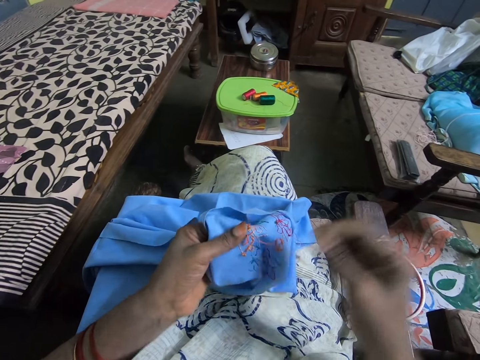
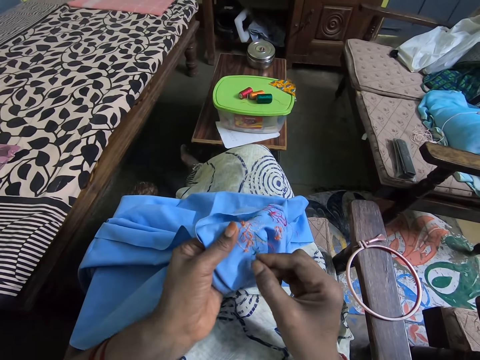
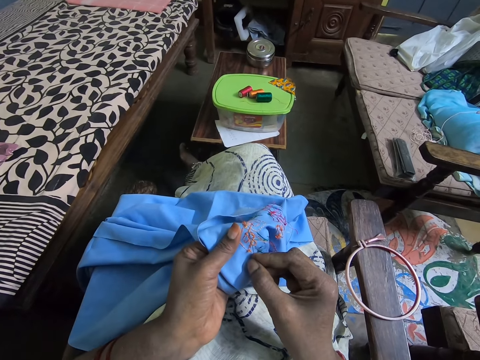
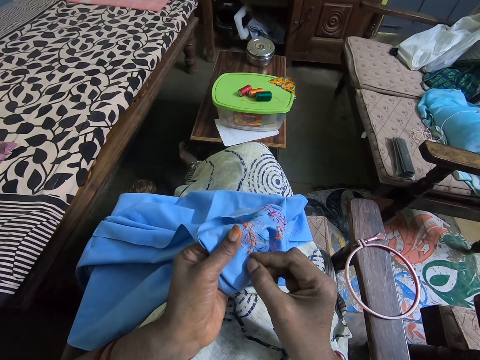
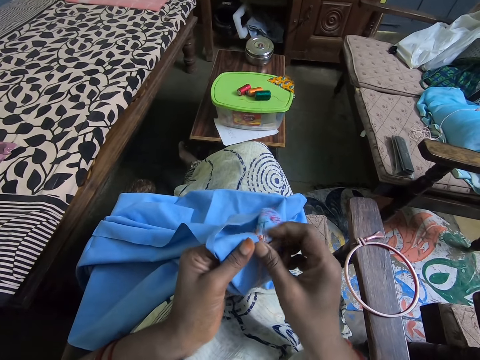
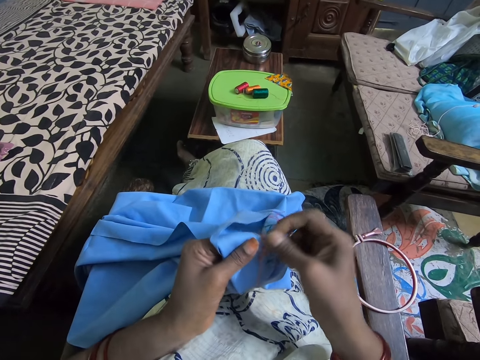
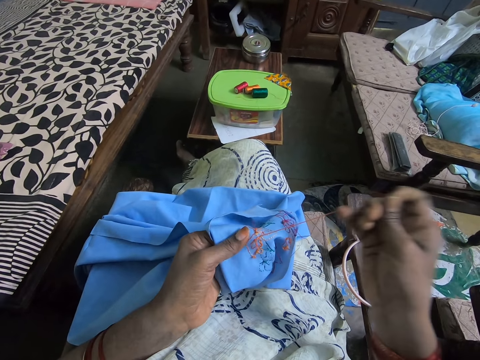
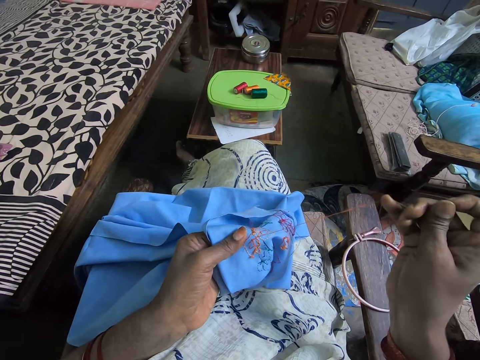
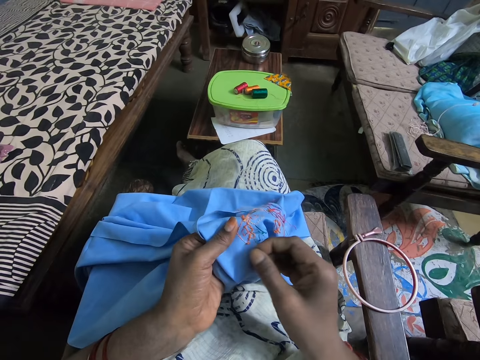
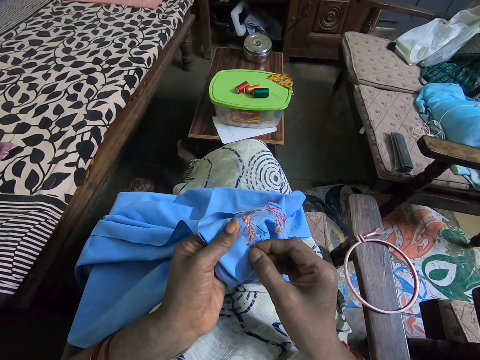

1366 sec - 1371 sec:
The camera wearer puts the needle inside the fabric. They insert the yarn in the fabric. They pull the needle. They pull the yarn.

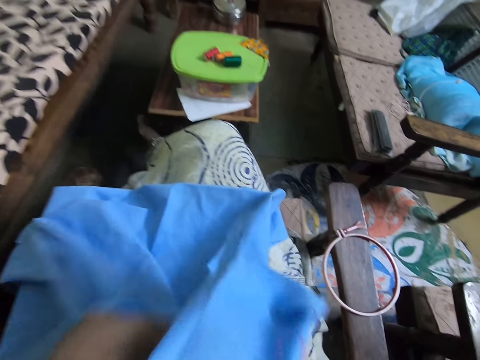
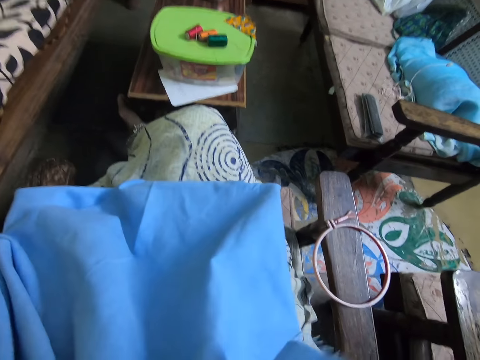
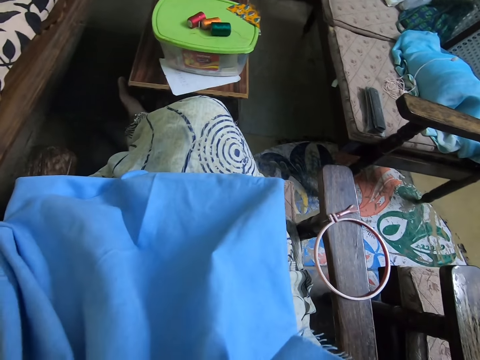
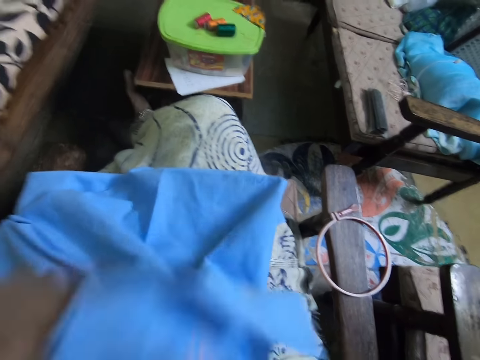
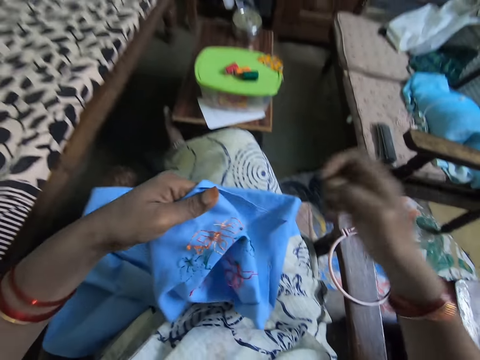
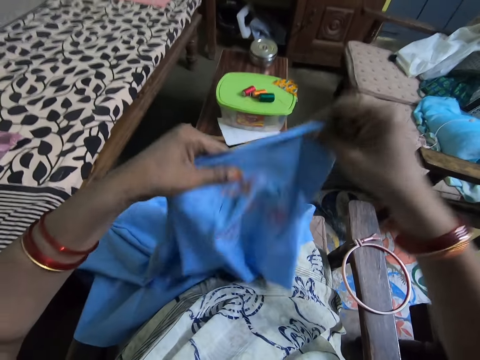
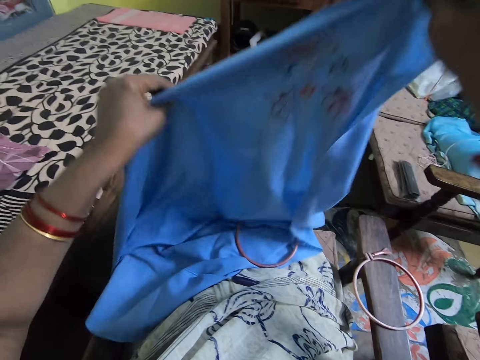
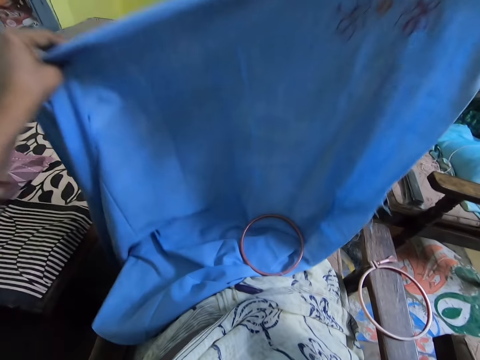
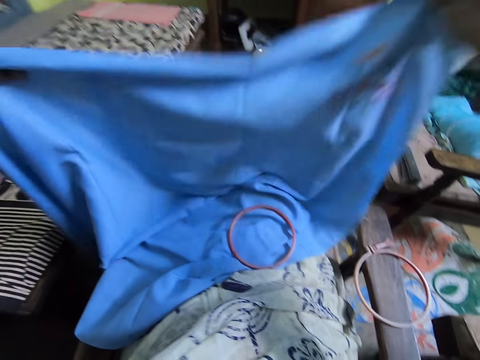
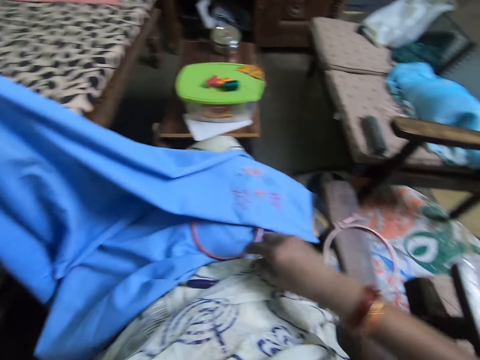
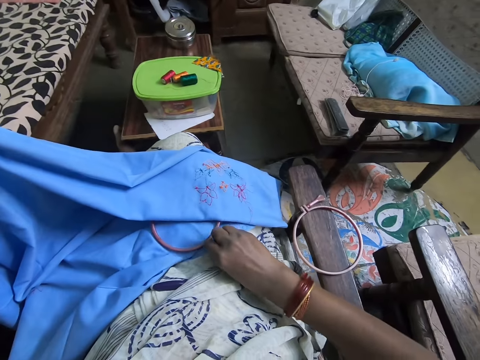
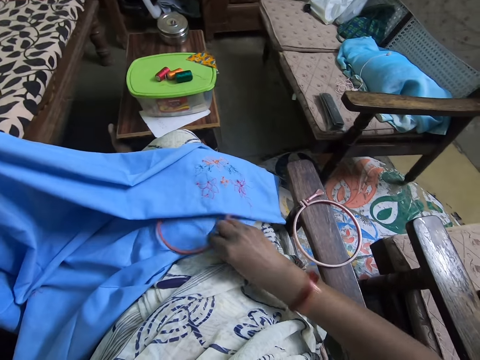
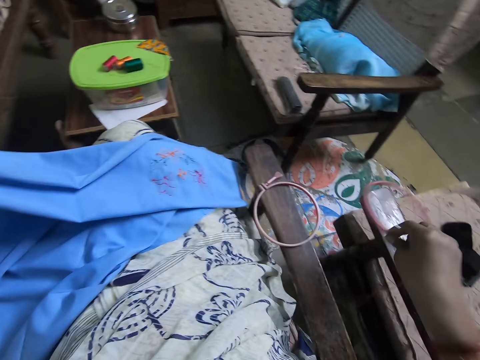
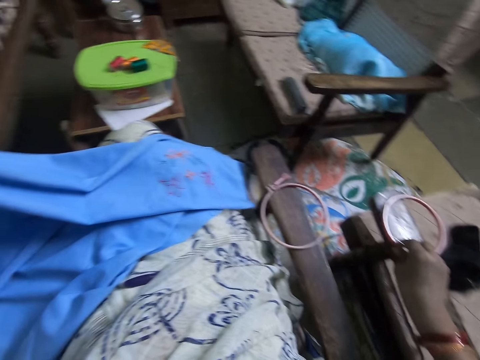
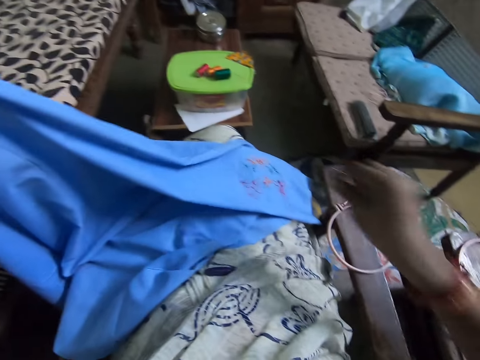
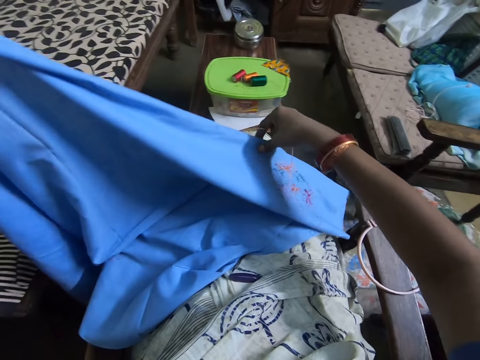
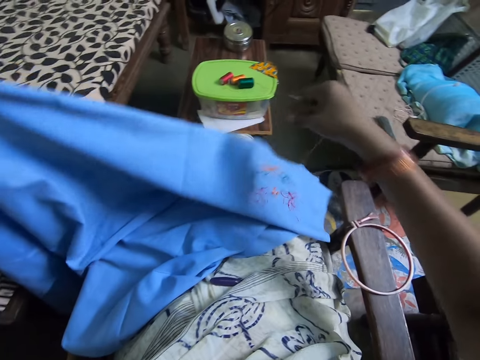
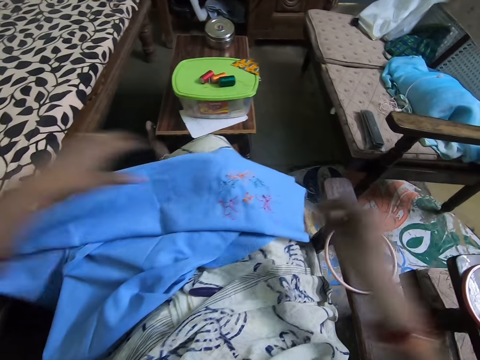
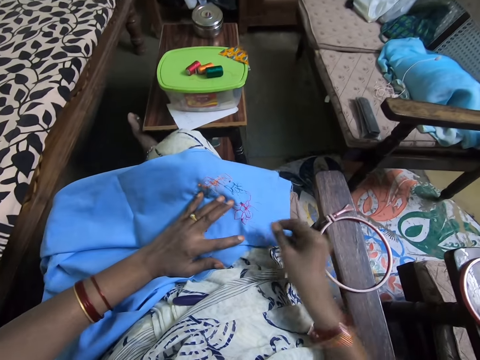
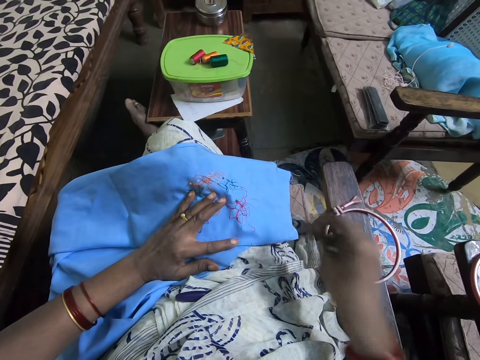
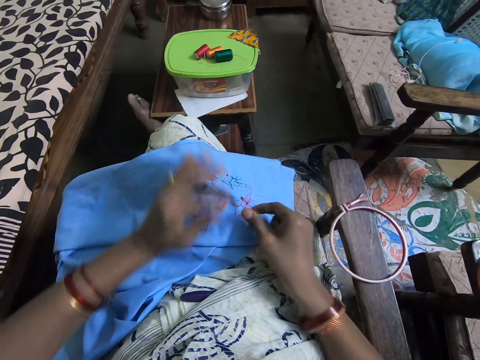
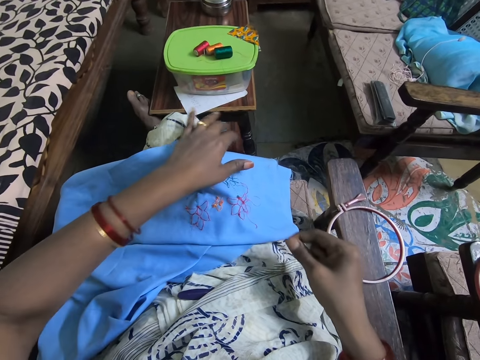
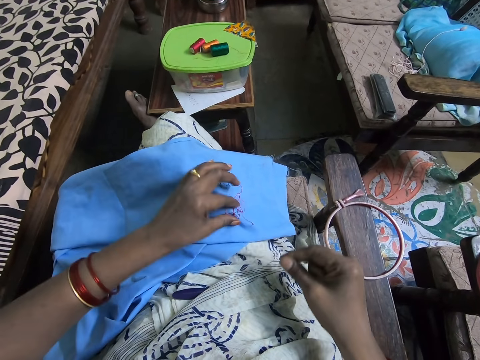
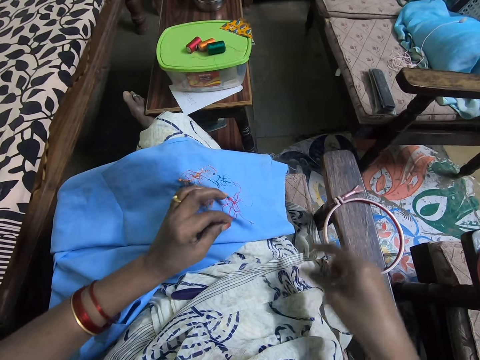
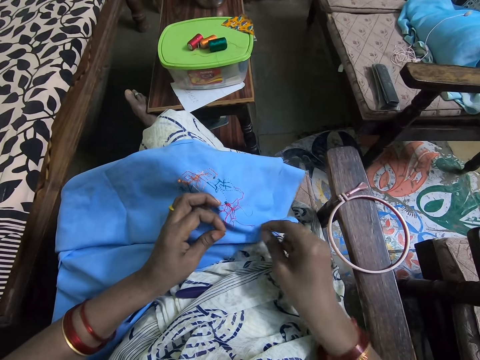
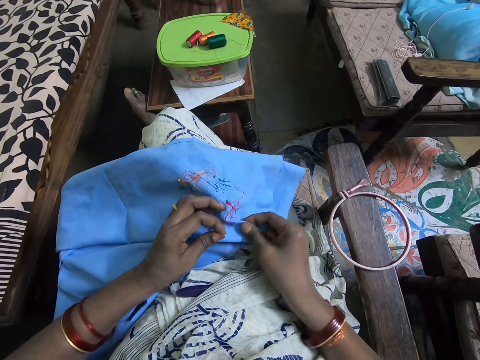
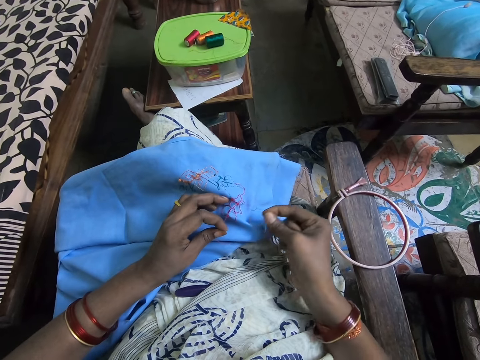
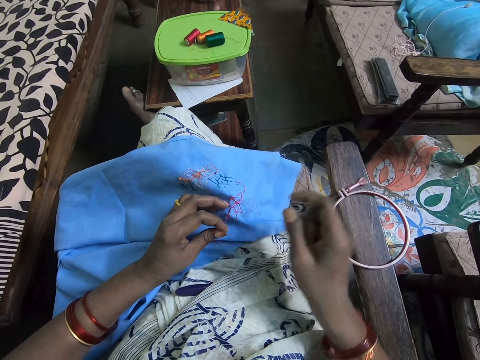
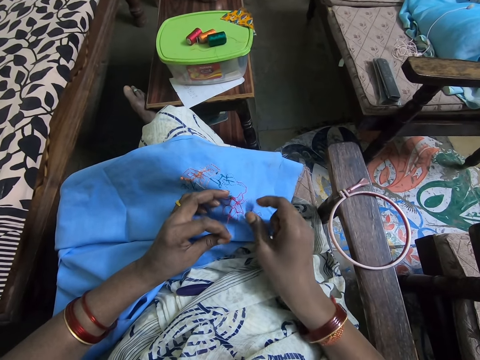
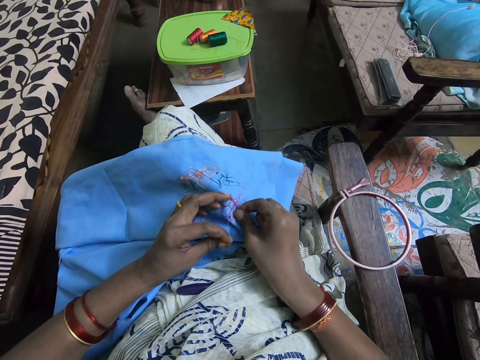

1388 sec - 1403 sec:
The camera wearer moves hands. They hold the fabric. They adjust the fabric. They drop the fabric. They pick up an embroidery hoop. They put the embroidery hoop on the chair arm. They hold the fabric. They drop the fabric. They pull the yarn. They move a hand. They pull the yarn.

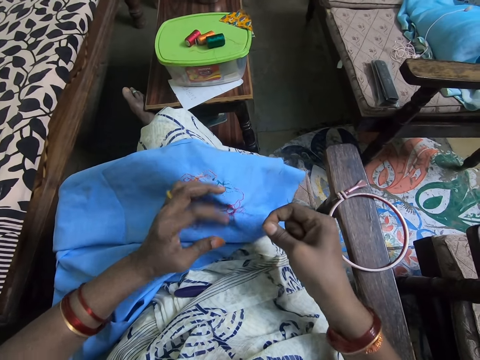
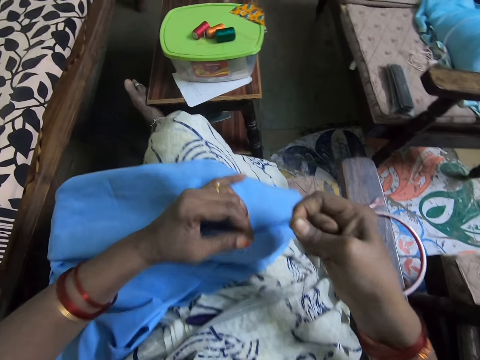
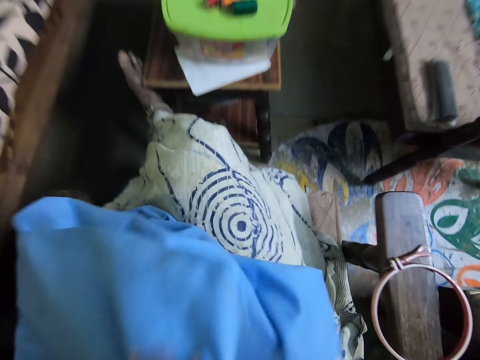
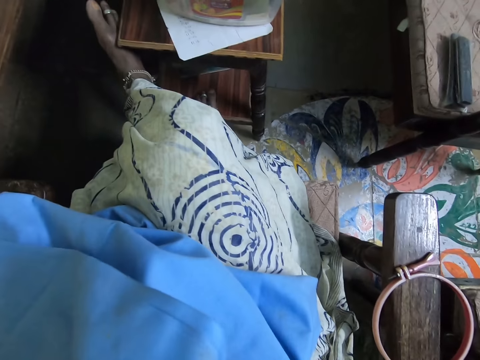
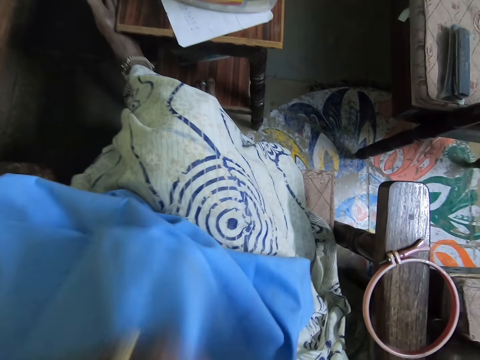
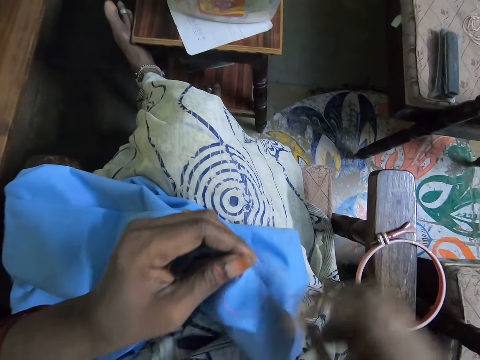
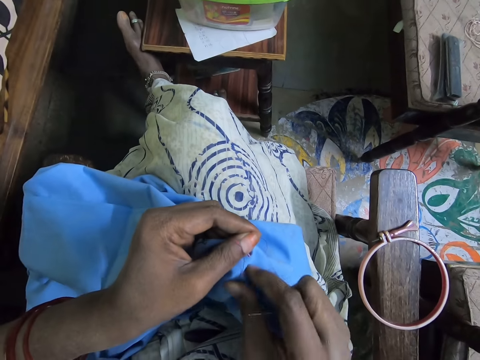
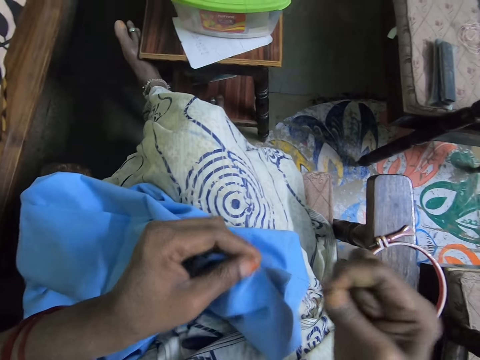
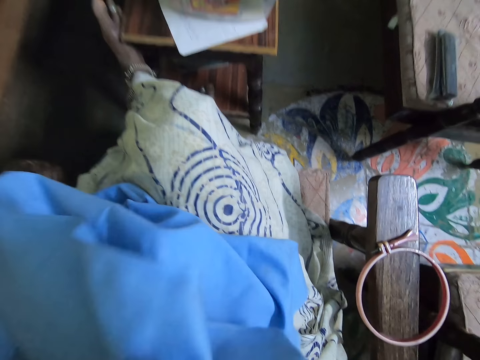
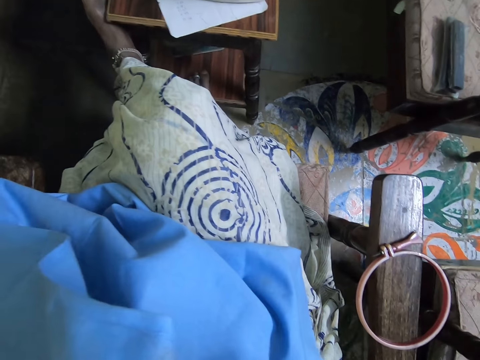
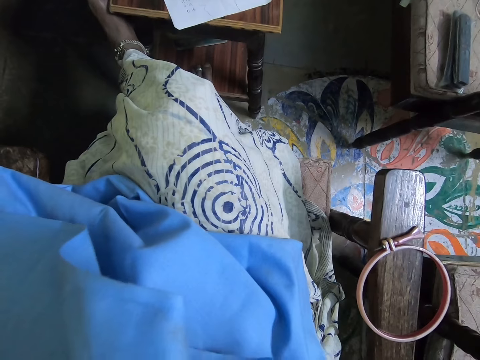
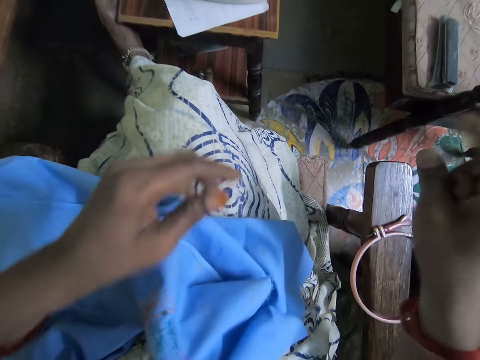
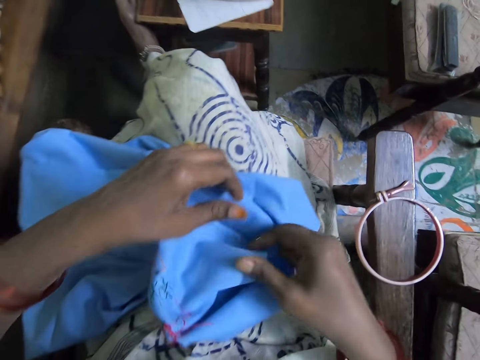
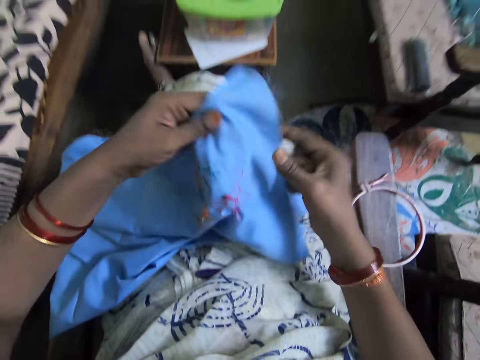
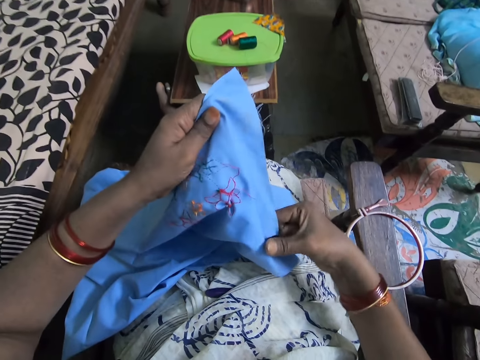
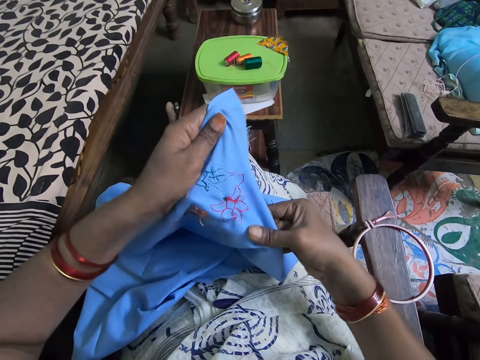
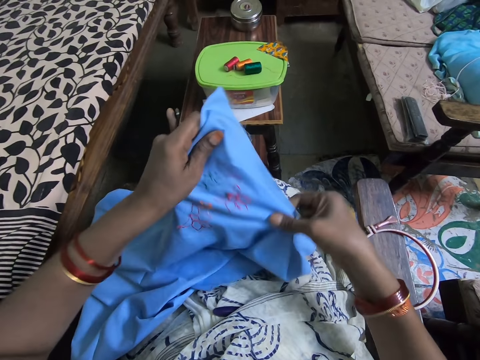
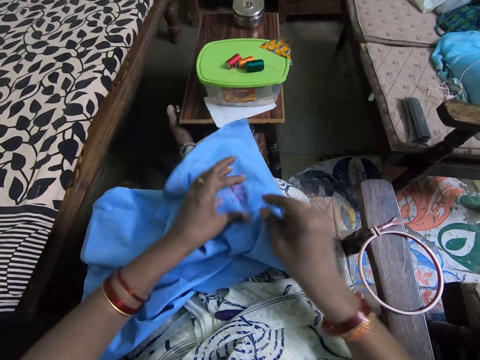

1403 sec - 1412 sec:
The camera wearer cuts a yarn. They throw the yarn. They pull the yarn. They cut the yarn. They throw the yarn. They hold a fabric. They drop the fabric.
